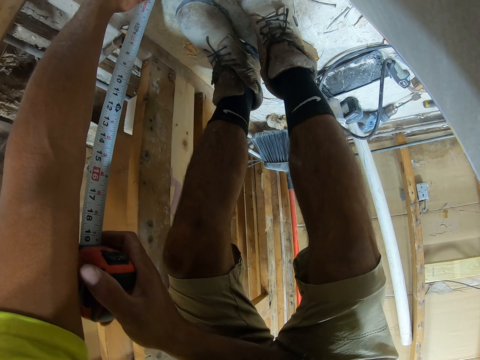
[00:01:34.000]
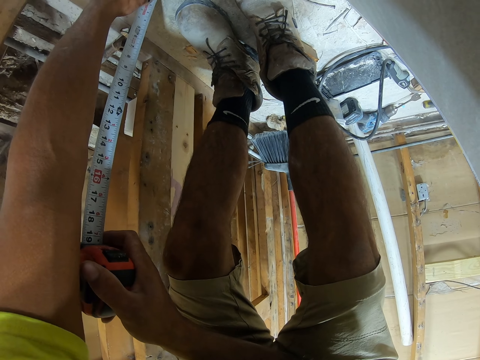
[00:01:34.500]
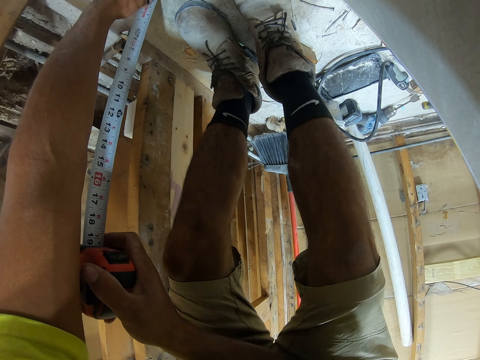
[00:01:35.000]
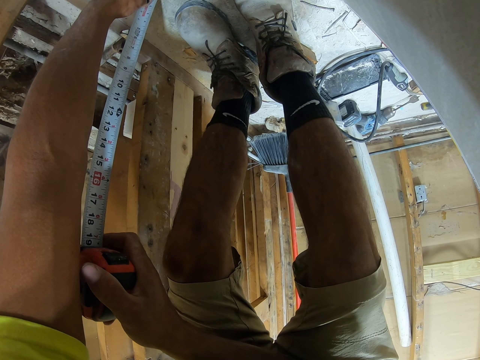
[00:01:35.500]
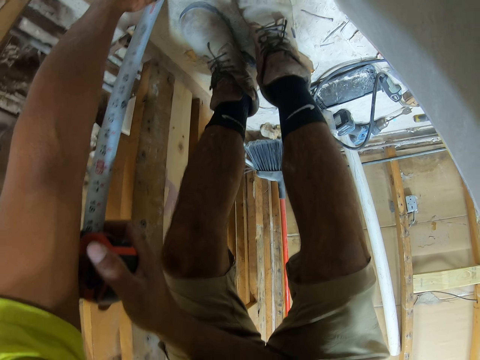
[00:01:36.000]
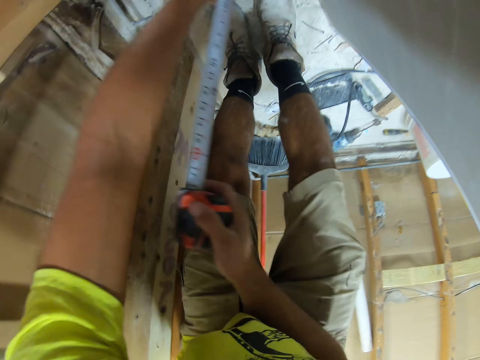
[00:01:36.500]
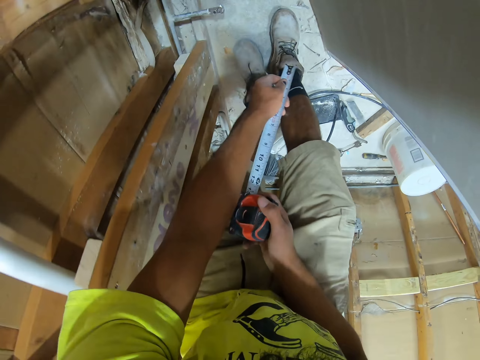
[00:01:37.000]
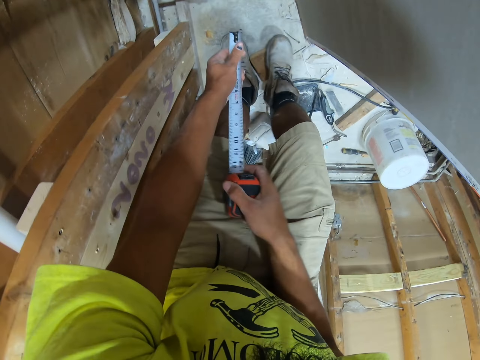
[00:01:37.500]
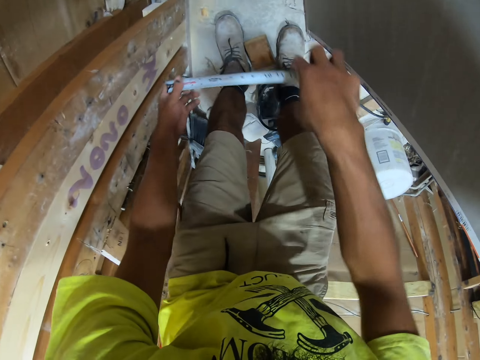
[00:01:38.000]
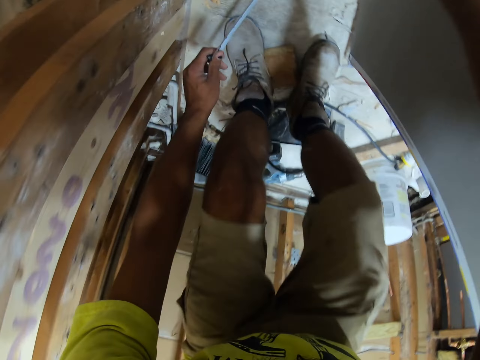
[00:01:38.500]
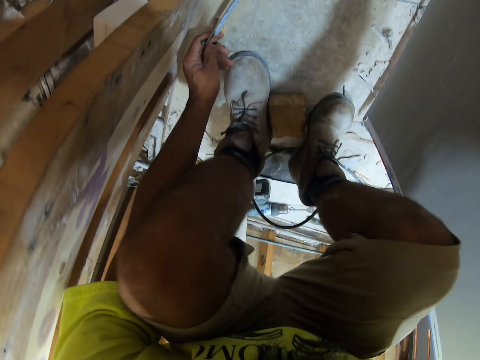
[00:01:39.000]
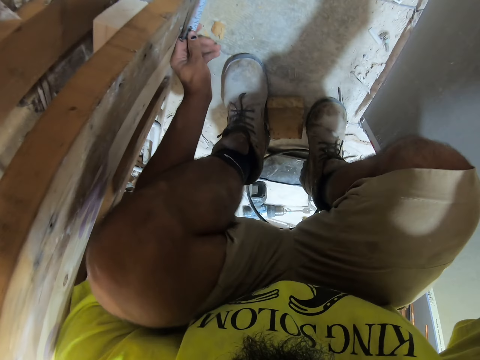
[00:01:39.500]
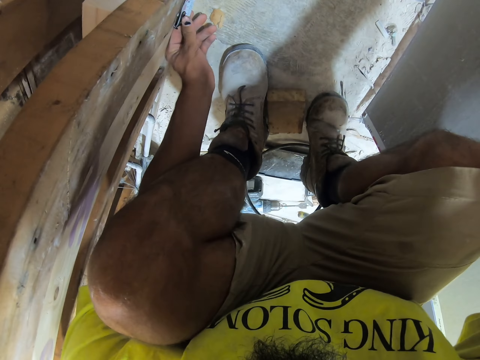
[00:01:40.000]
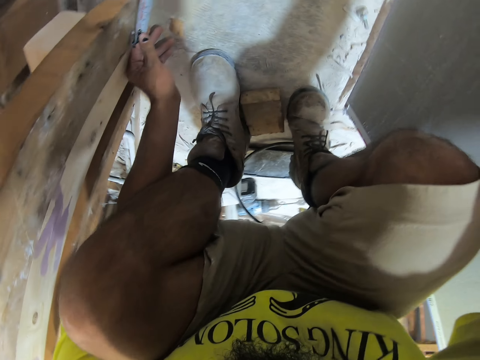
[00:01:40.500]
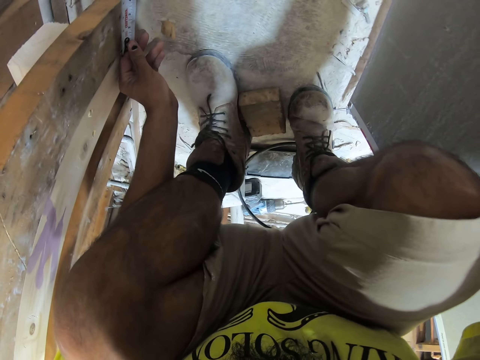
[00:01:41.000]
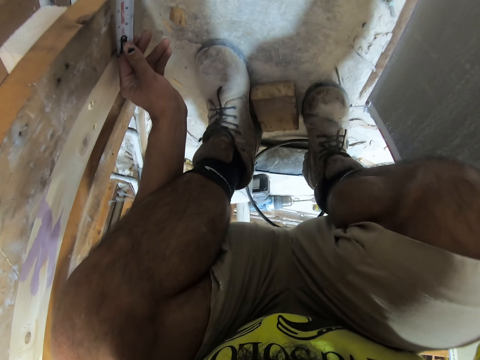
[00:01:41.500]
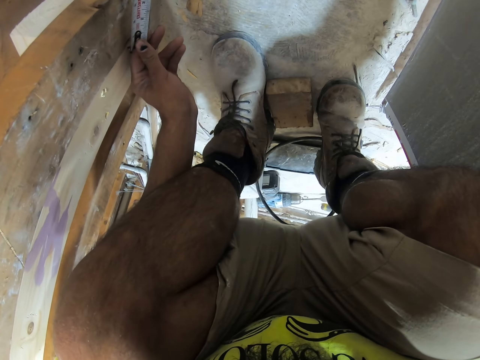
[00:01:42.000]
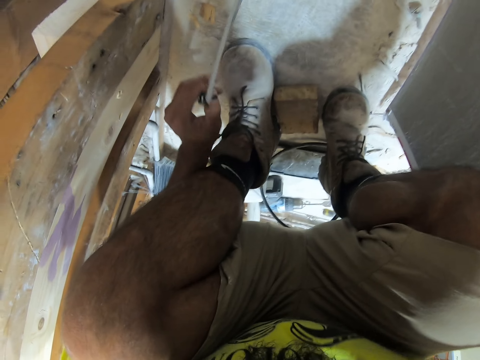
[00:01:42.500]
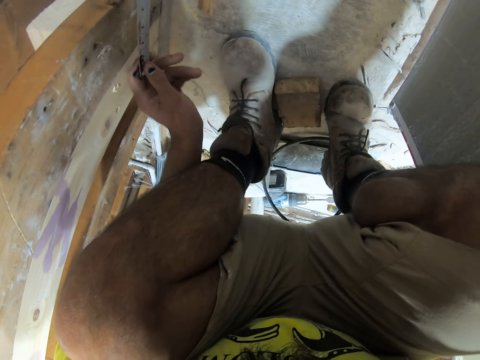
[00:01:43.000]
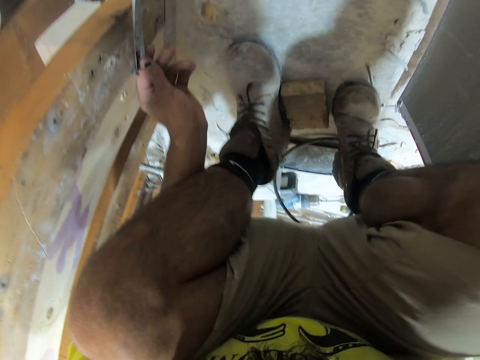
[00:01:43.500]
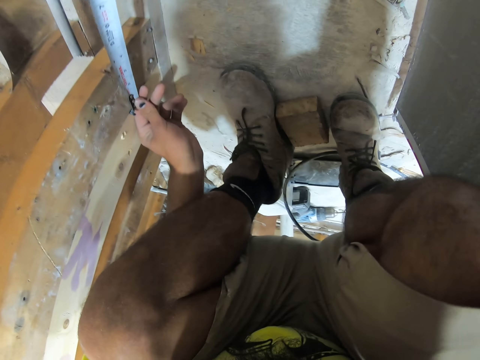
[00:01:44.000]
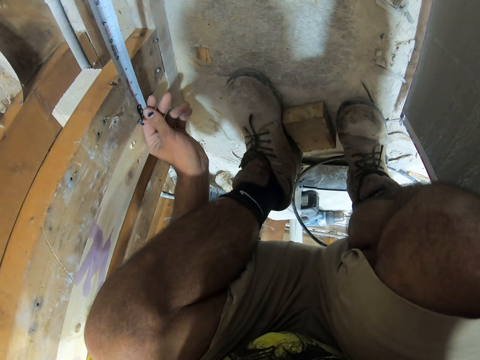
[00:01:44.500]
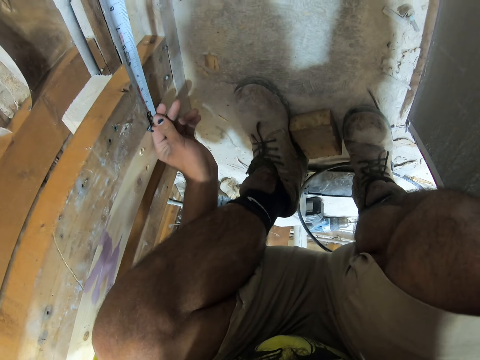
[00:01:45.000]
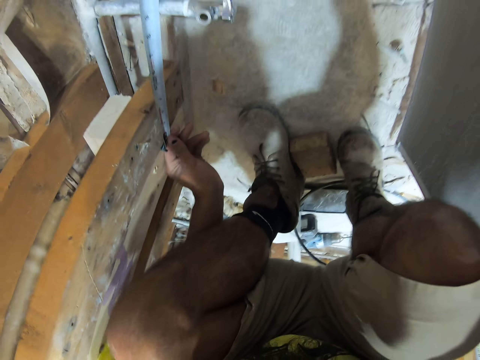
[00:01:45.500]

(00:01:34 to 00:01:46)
The camera wearer squats. They measure the base of the wooden wall.

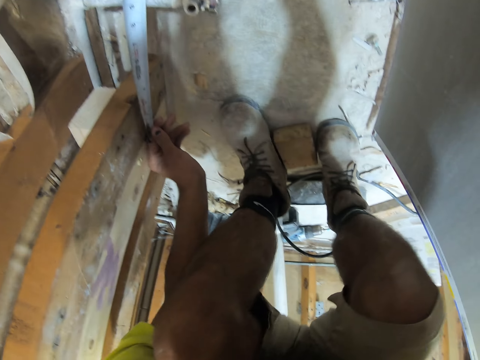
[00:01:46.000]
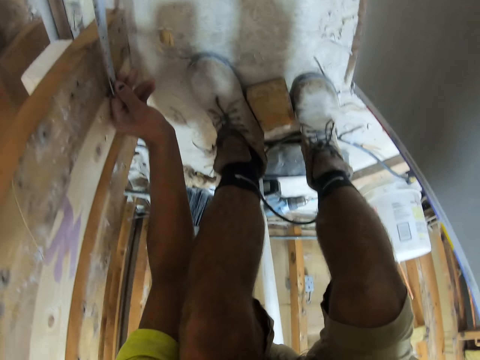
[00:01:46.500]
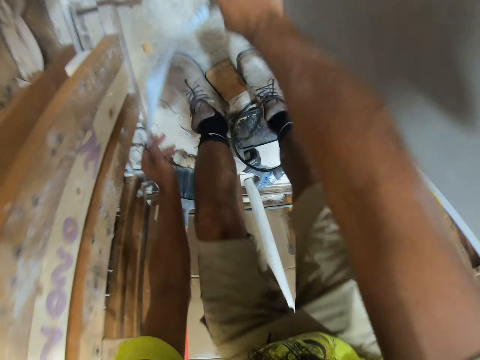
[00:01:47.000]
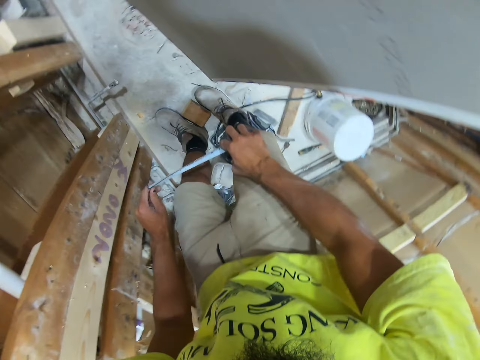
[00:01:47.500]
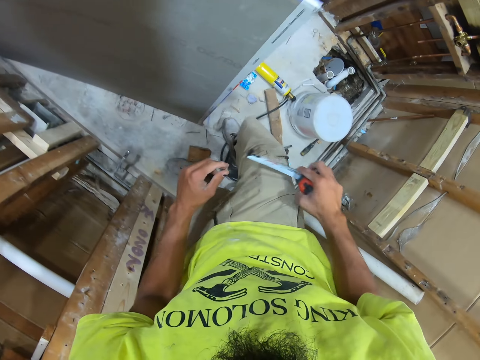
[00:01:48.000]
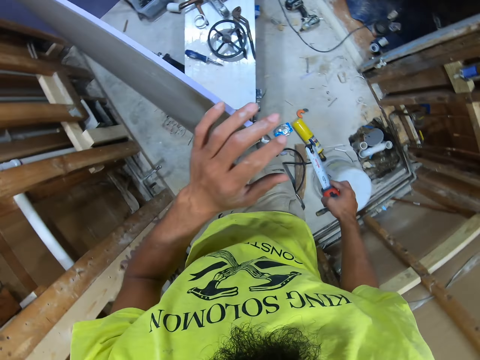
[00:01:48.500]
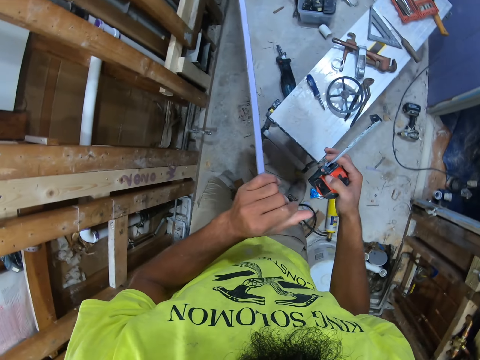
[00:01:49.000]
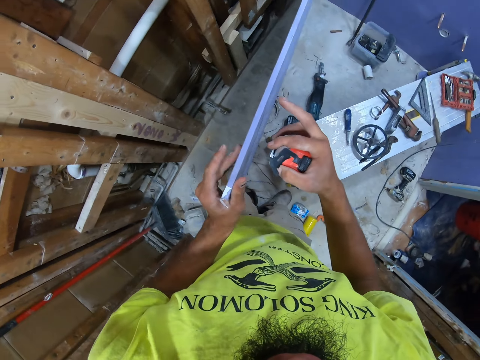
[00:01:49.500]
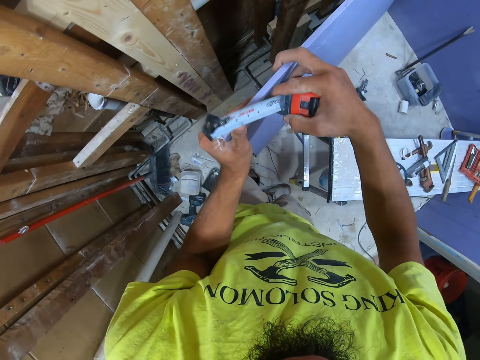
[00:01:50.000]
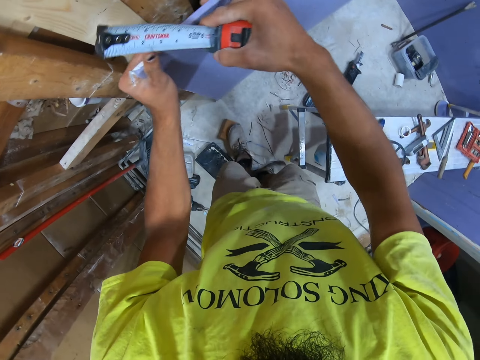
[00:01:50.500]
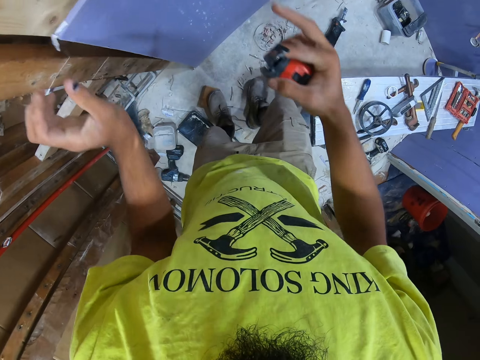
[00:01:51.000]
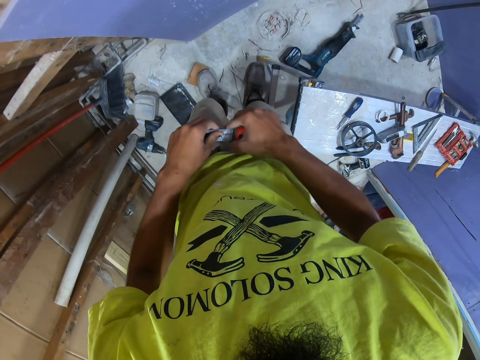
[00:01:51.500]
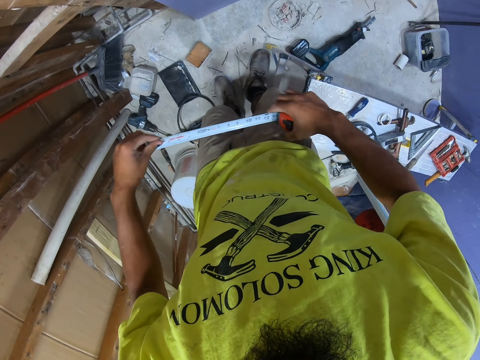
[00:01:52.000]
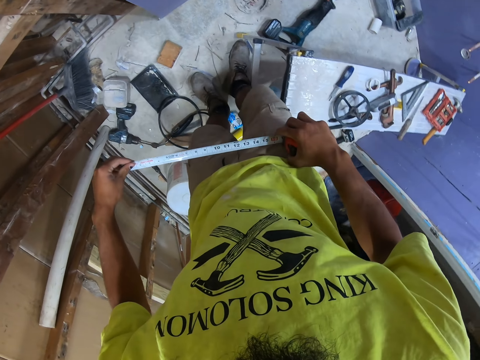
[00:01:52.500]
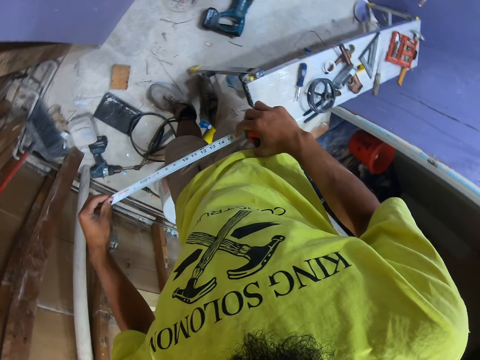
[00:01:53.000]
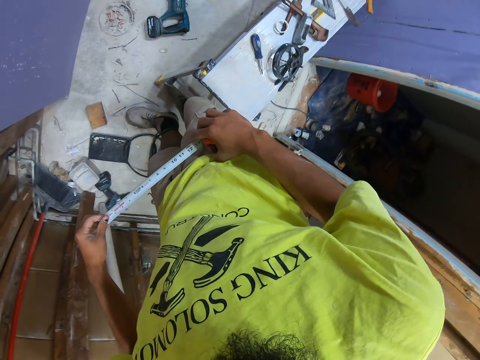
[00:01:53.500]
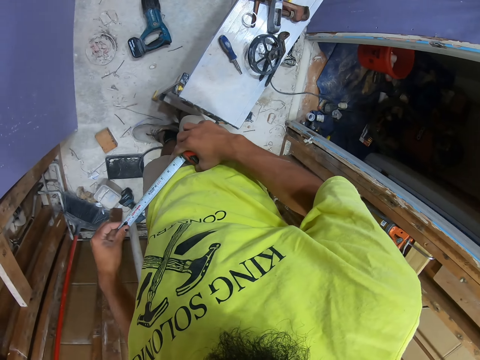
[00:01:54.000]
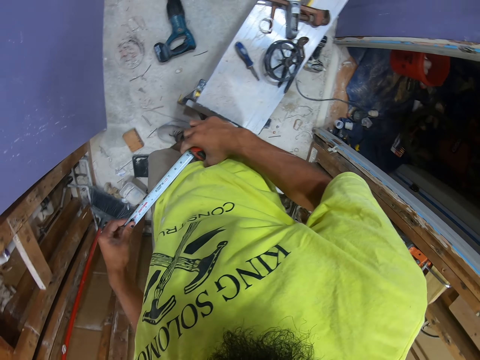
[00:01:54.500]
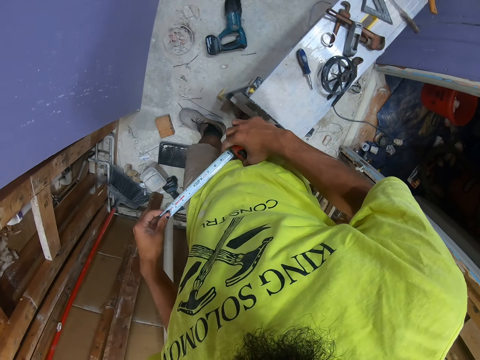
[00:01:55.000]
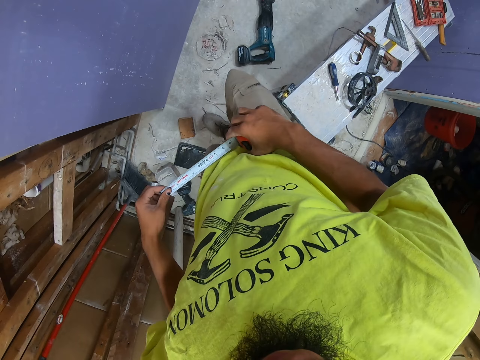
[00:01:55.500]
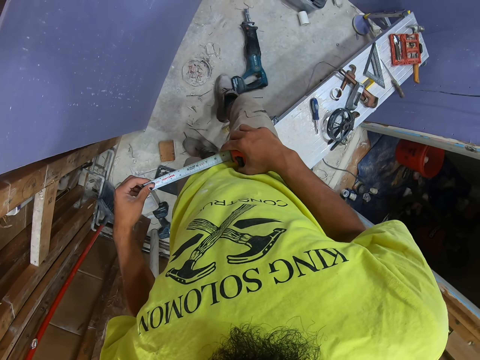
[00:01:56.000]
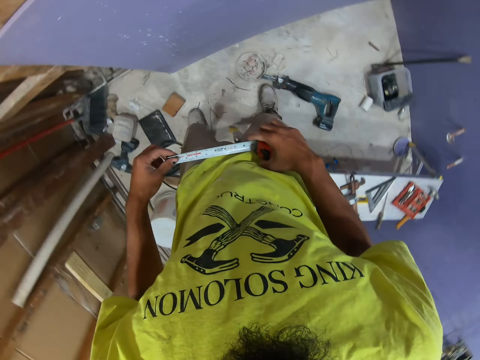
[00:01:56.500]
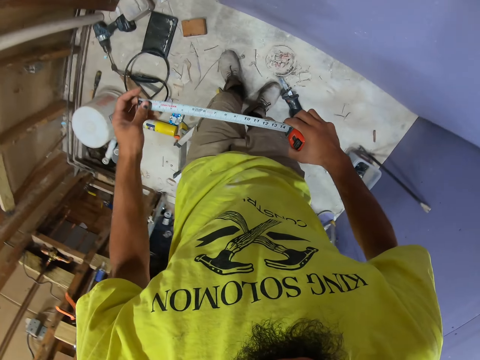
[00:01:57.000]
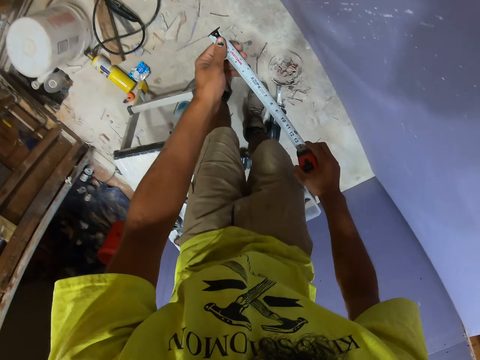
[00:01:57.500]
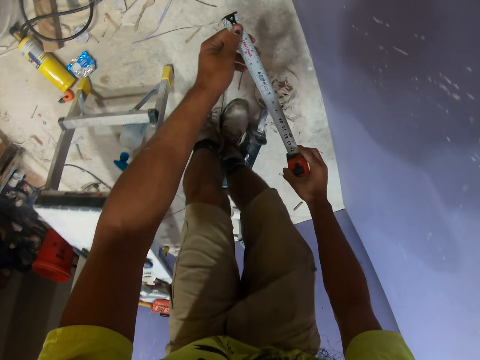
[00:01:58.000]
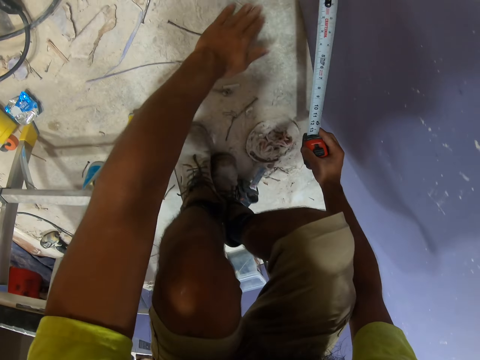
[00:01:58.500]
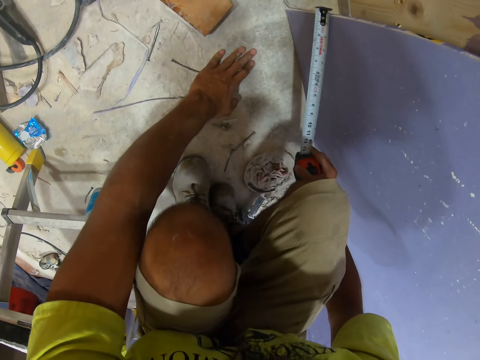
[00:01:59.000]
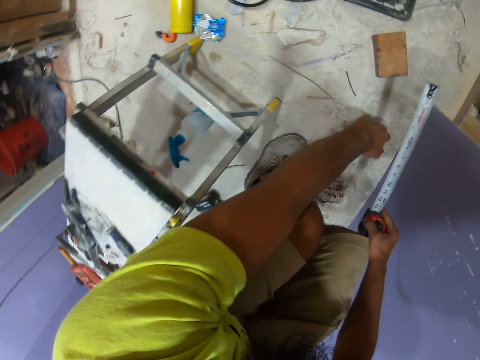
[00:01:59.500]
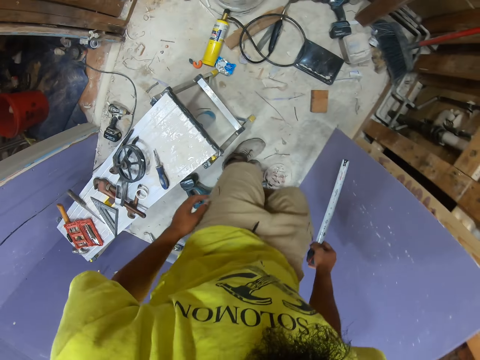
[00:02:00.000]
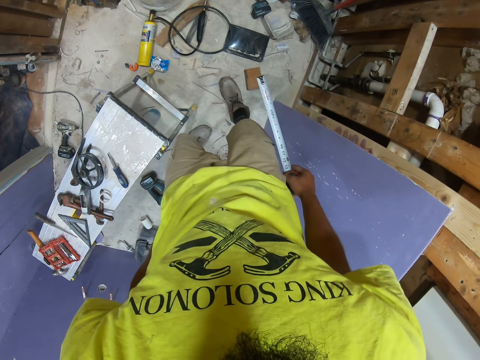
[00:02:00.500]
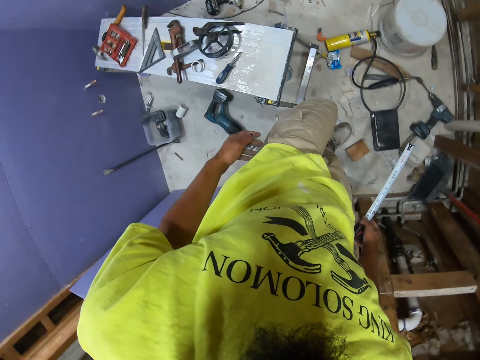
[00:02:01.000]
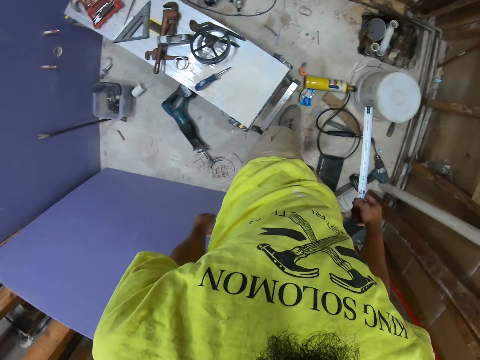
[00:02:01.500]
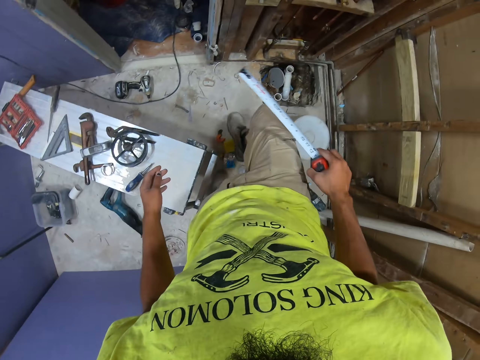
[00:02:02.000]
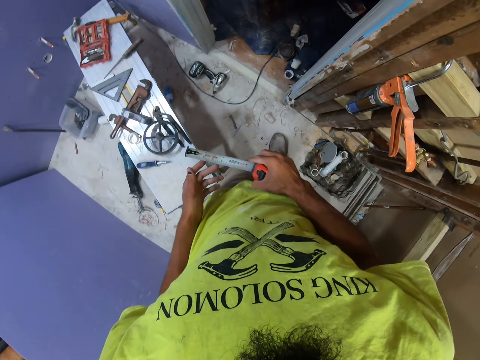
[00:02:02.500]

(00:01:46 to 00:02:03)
The camera wearer slightly bends. They stand up and walk around. They hold the drywall. They touch the blockboard. They place the drywall on the studs. They lean the blockboard on the wooden wall. They pull the tape measure. They push the table with the leg. They drag the drill or soldering gun on the floor with the foot. They bend. They measure the drywall. They squat. They stand up. They walk in the room.
